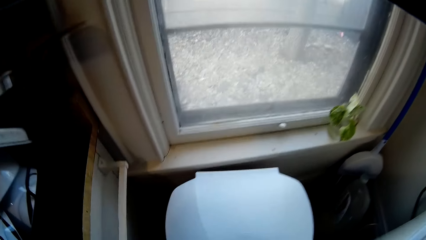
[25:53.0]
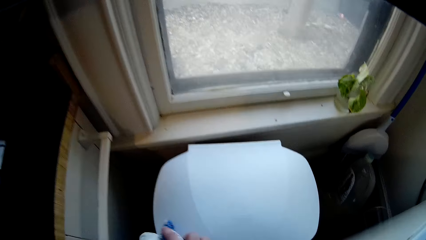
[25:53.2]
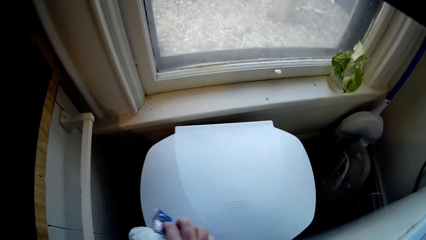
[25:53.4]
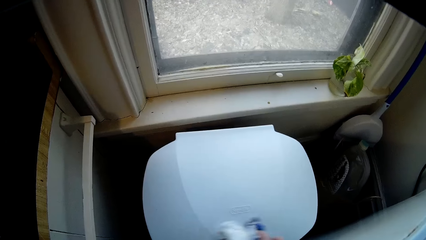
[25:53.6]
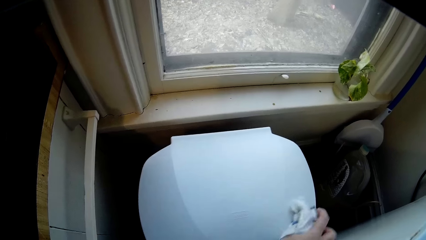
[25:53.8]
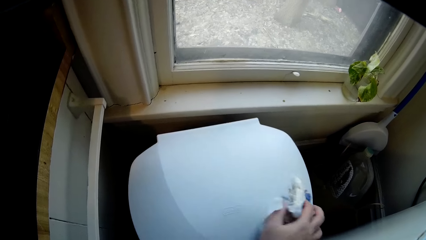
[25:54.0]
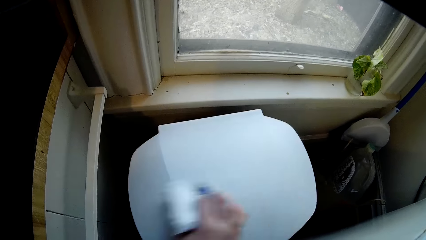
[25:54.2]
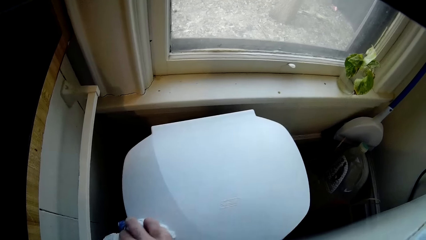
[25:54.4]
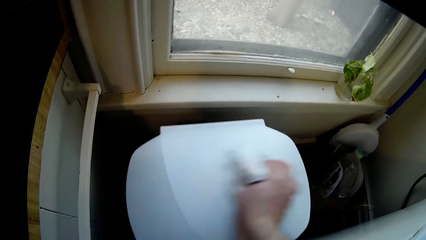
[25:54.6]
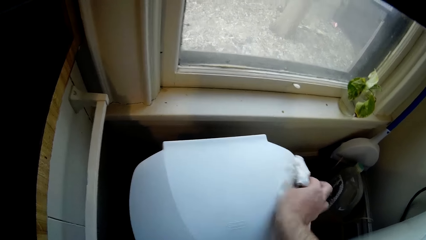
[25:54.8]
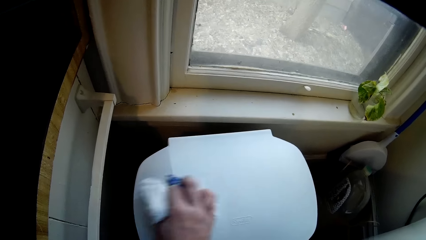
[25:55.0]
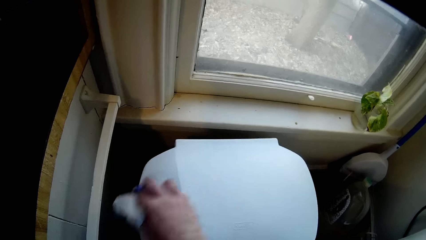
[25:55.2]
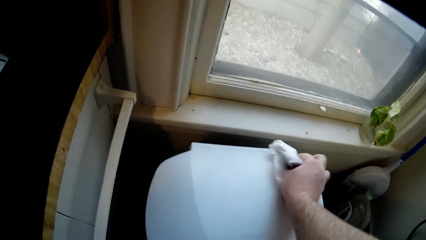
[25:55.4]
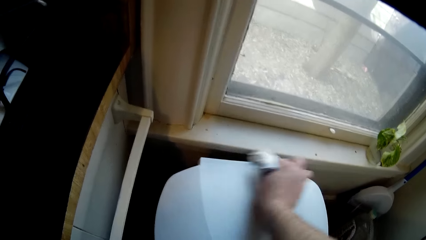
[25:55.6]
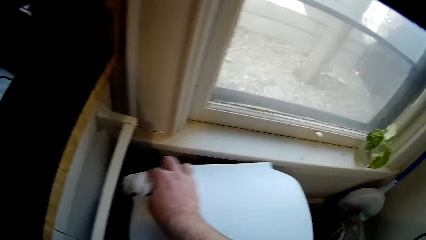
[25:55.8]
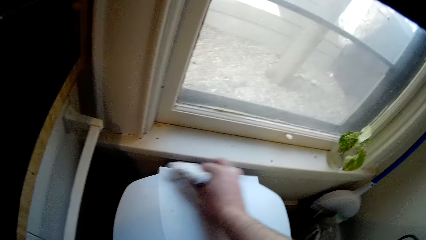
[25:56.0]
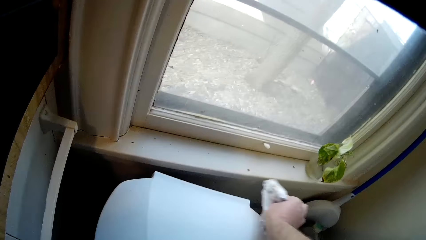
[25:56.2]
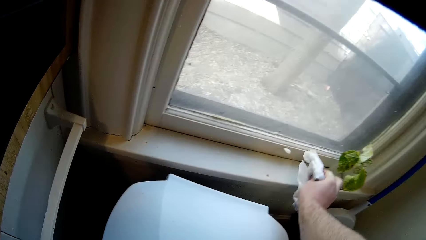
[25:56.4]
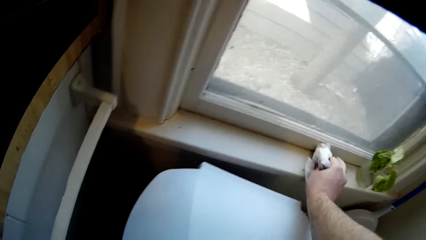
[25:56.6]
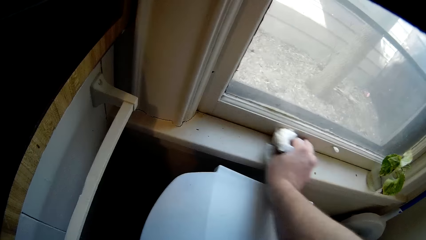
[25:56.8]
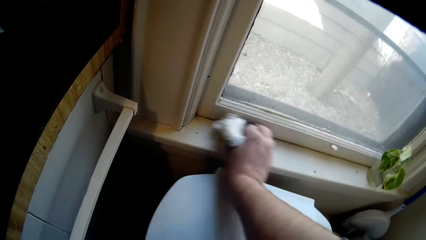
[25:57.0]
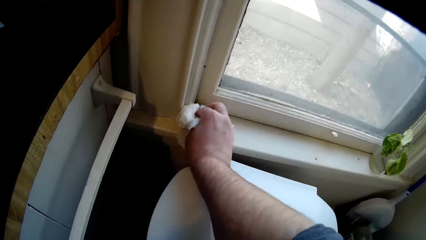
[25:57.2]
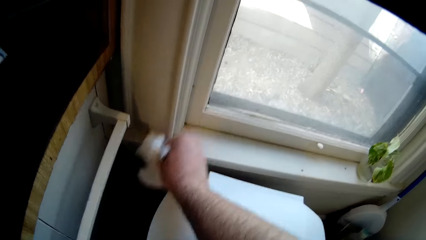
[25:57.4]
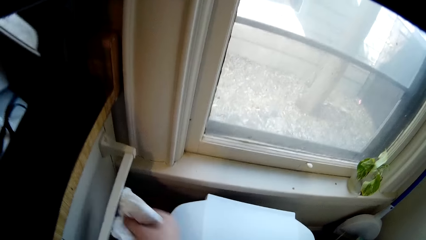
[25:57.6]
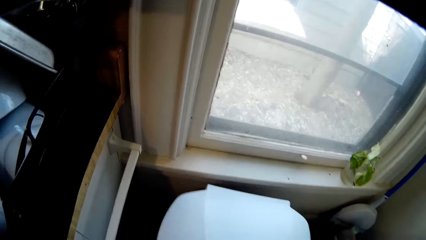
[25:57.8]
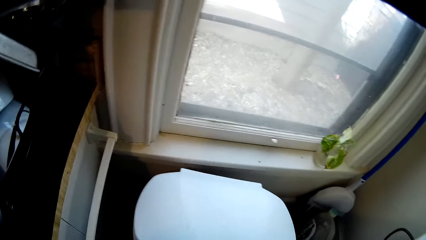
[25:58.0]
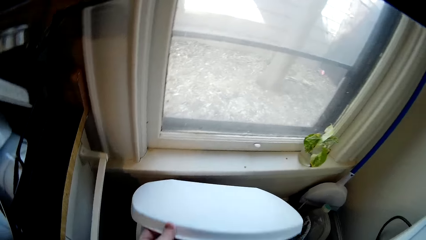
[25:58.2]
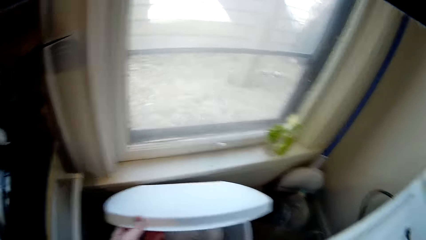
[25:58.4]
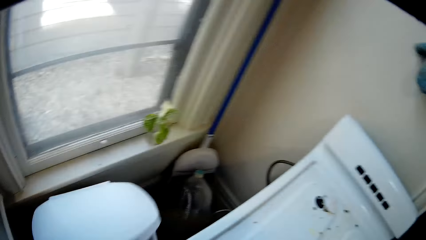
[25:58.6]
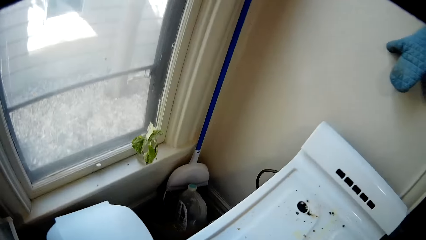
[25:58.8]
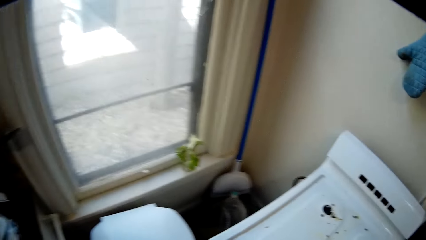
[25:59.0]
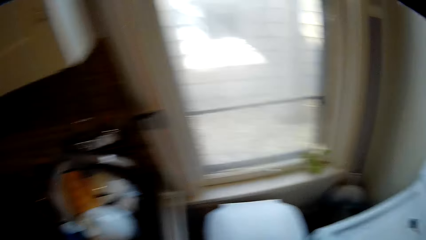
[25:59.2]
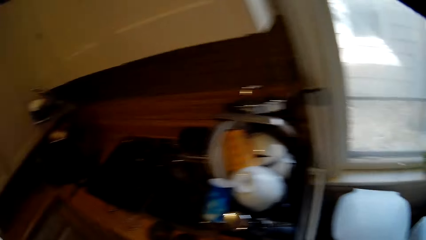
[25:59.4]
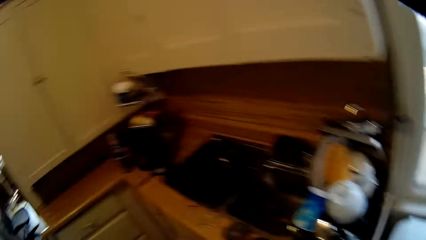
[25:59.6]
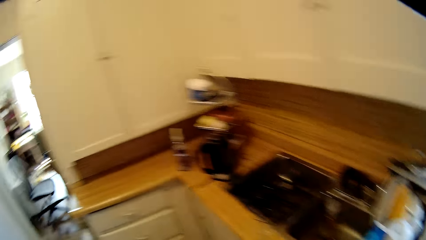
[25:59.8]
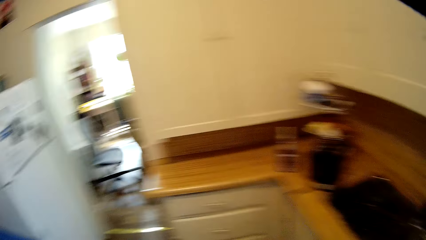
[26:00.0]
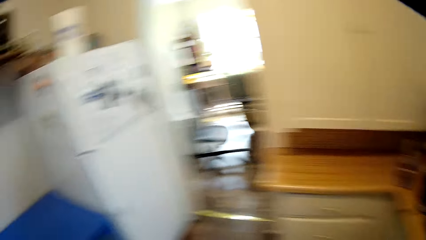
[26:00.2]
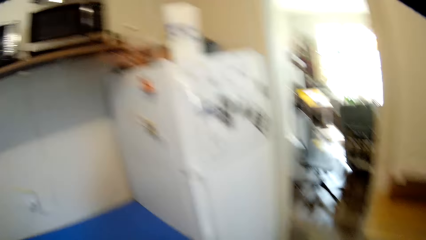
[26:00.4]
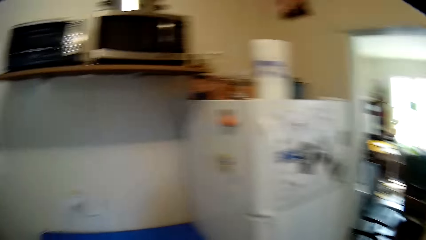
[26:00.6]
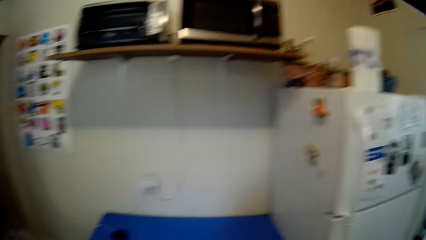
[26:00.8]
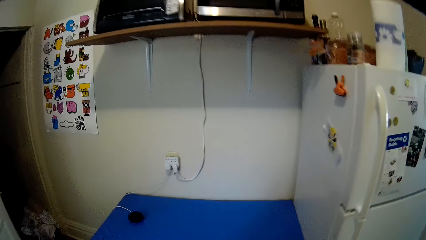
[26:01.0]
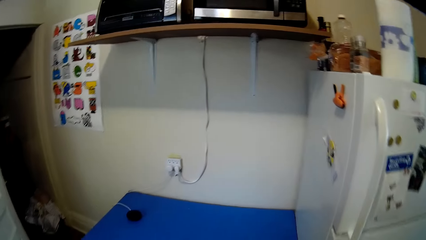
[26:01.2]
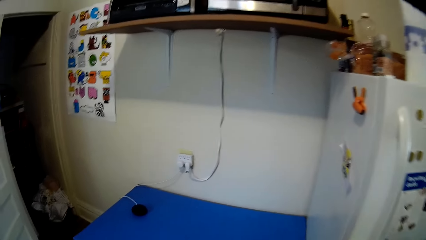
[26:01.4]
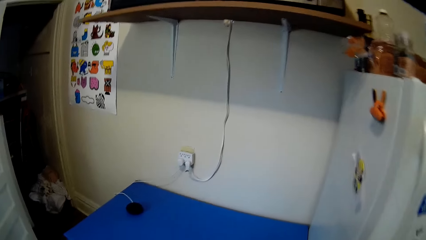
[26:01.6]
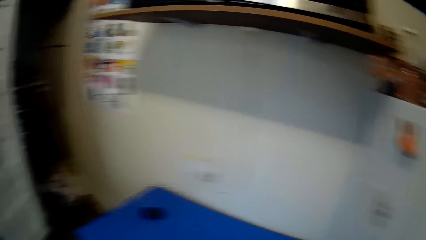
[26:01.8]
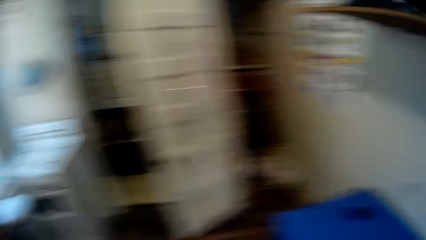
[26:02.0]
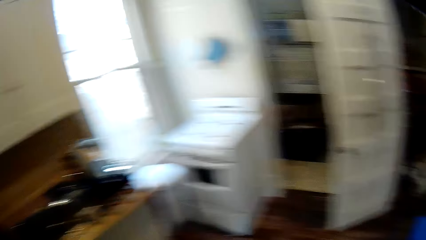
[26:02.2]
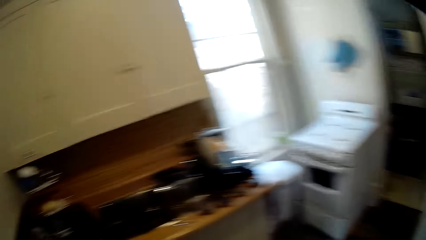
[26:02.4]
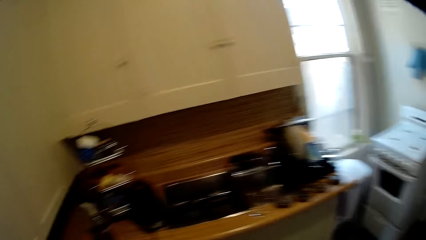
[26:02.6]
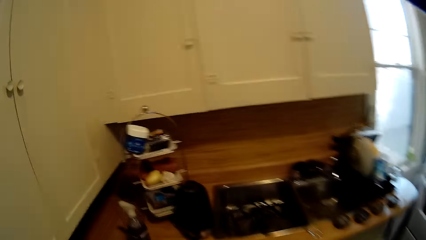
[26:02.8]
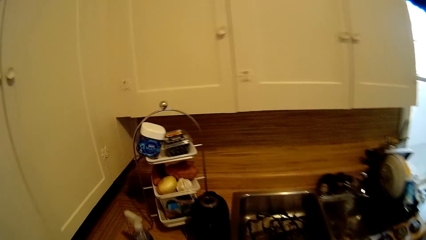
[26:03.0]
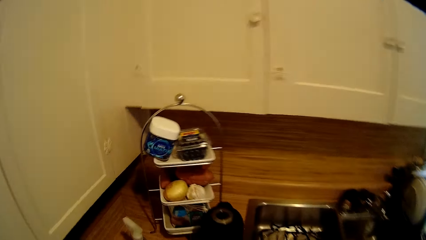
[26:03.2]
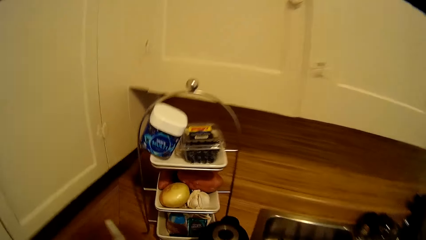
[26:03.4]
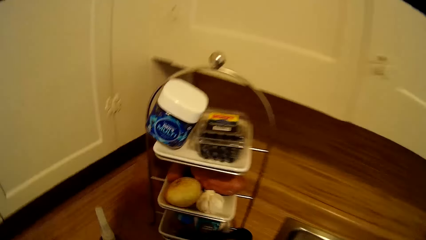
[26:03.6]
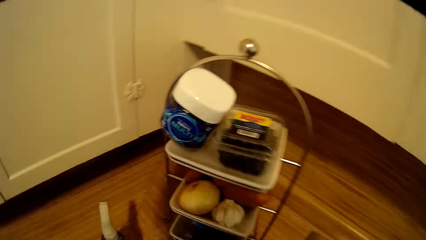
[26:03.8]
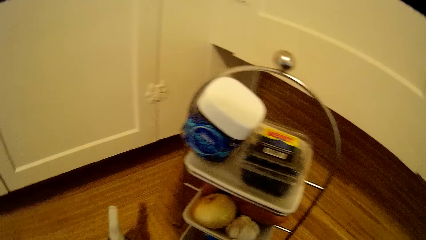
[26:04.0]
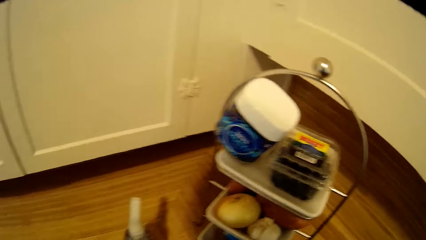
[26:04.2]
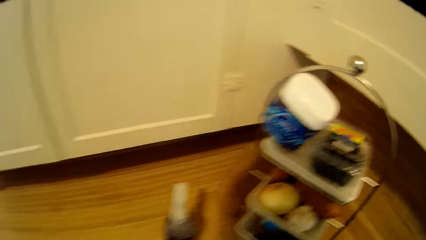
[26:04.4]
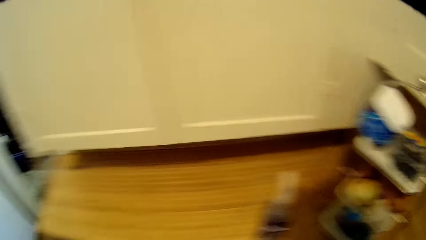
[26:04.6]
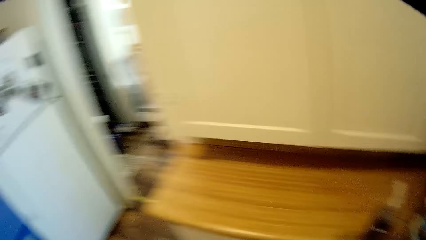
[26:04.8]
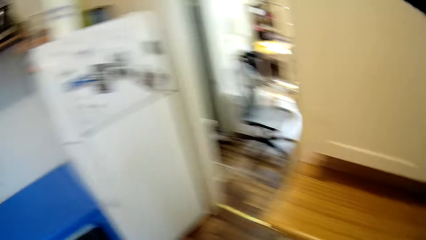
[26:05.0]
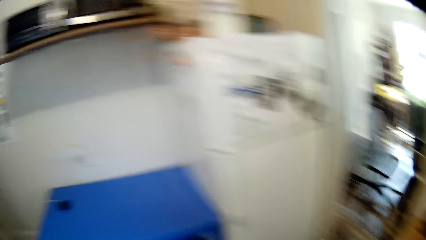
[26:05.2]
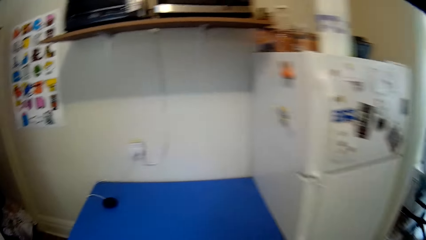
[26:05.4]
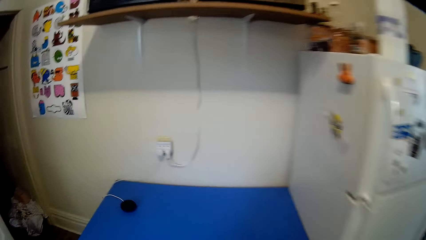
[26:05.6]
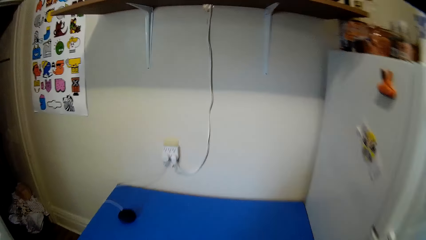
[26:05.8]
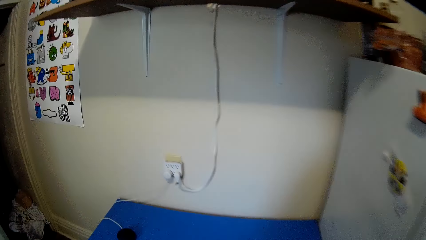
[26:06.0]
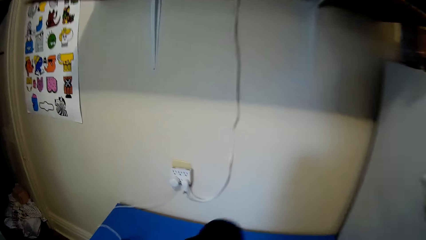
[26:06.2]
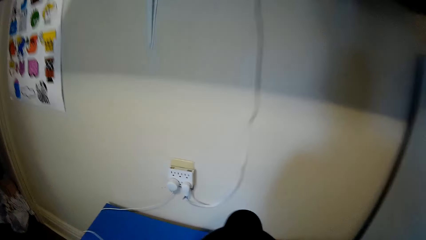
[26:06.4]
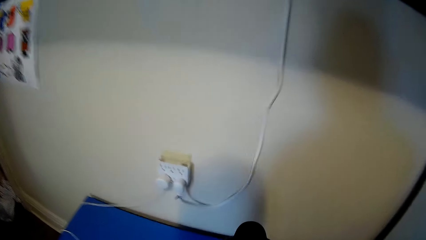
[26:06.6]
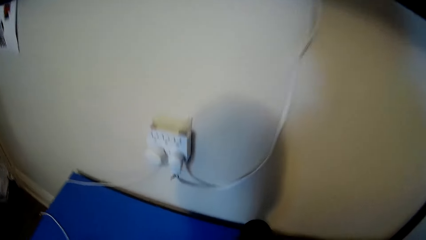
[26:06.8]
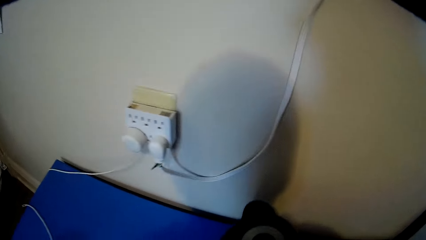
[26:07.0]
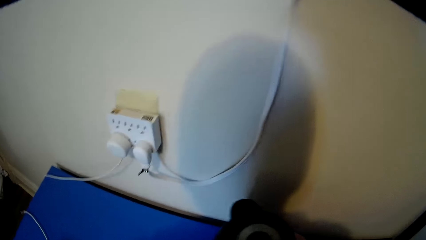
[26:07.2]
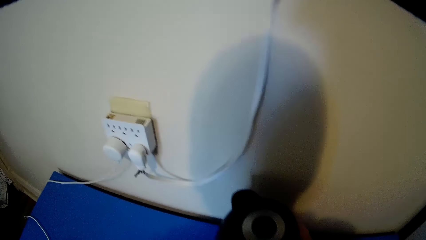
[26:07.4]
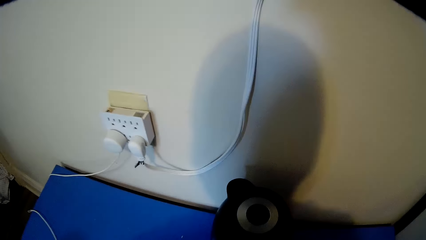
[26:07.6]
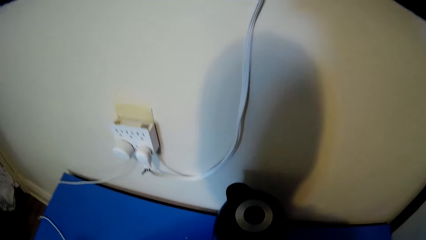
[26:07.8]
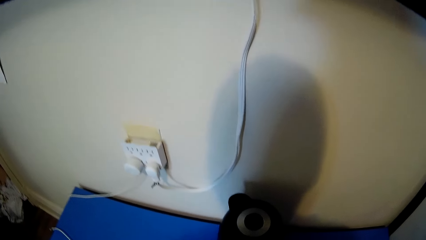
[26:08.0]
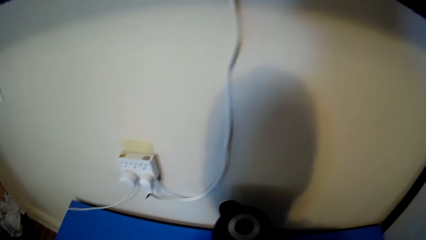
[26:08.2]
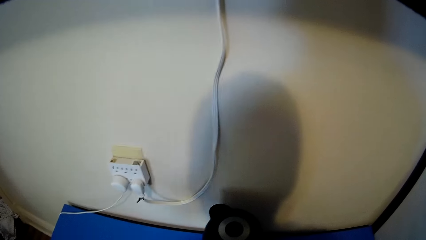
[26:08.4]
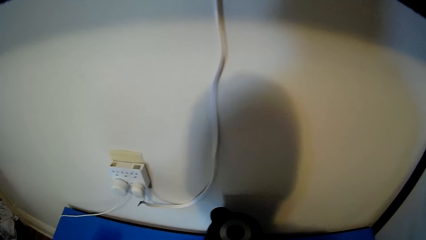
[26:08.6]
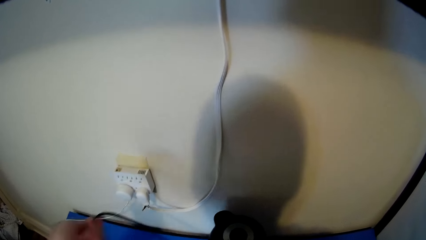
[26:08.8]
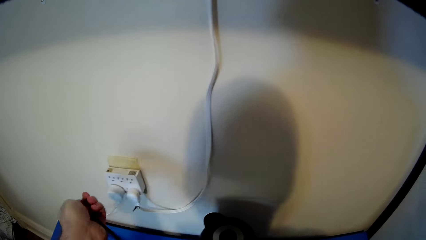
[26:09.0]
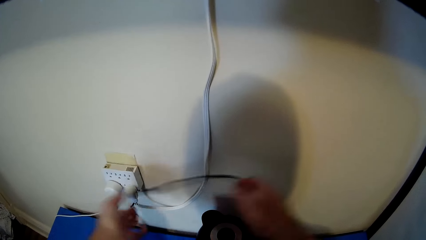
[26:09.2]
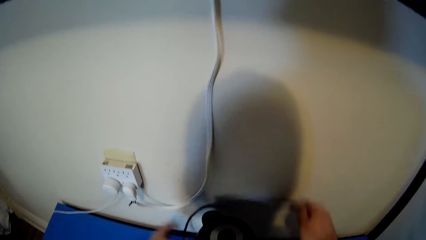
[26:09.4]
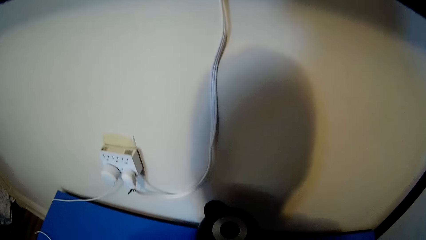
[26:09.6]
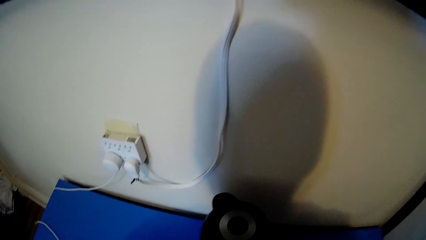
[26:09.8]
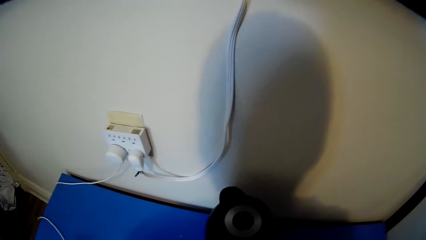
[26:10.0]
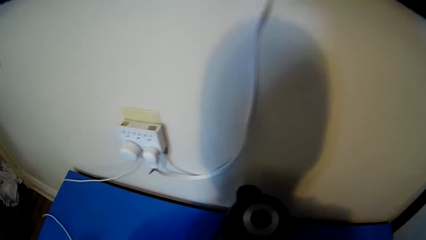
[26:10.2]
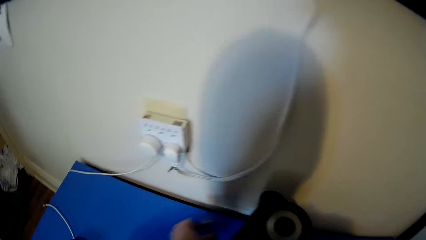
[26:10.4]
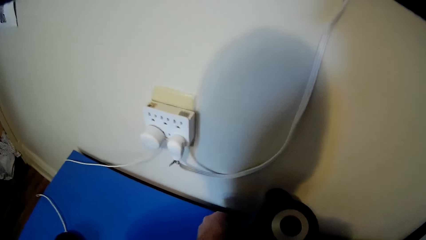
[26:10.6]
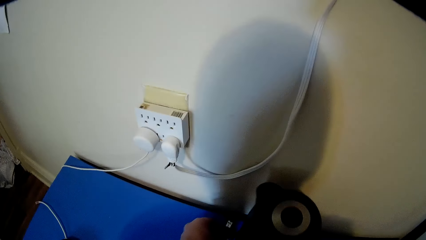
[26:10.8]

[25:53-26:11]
The camera wearer wipes the dustbin. They wipe the window trim. They throw kitchen tissue inside the dustbin. They walk around the kitchen and look around the kitchen. They place the electrical jug on the table.
